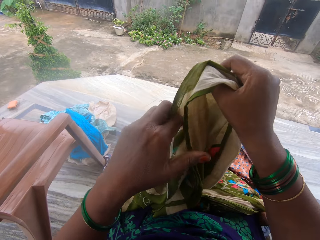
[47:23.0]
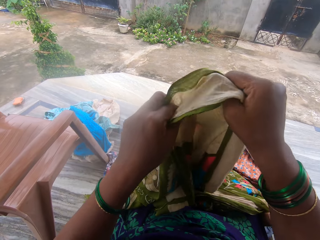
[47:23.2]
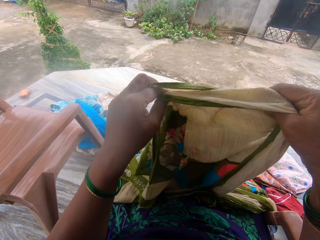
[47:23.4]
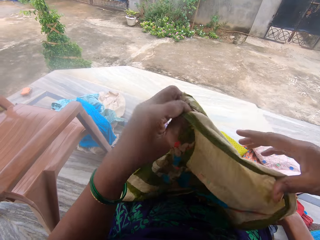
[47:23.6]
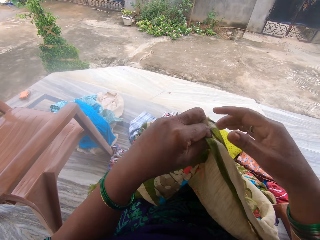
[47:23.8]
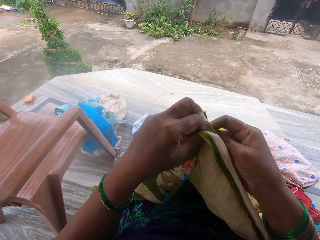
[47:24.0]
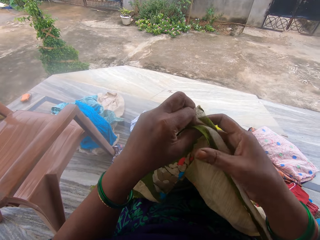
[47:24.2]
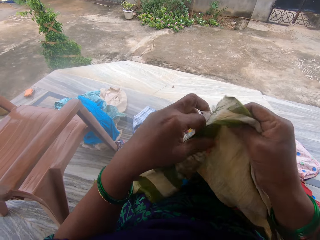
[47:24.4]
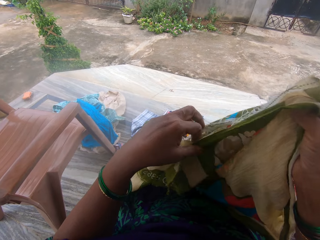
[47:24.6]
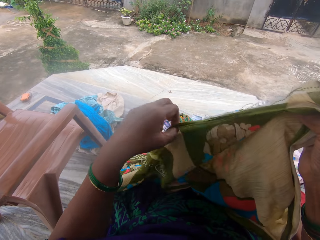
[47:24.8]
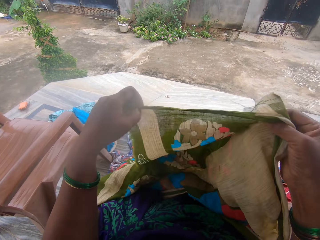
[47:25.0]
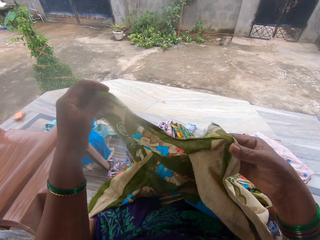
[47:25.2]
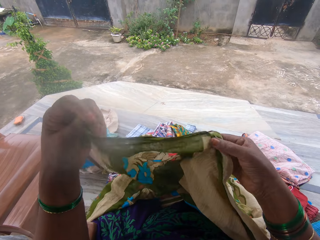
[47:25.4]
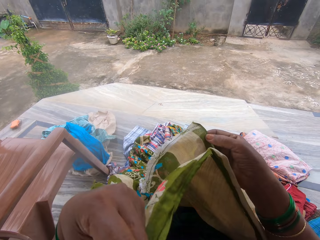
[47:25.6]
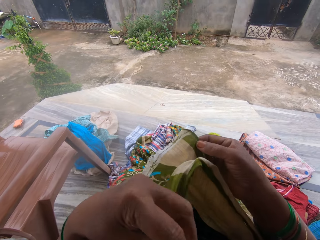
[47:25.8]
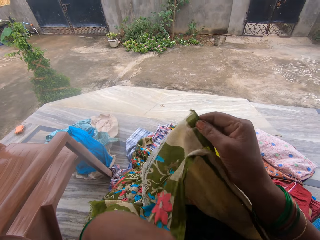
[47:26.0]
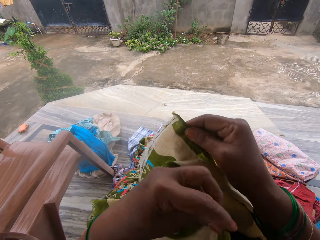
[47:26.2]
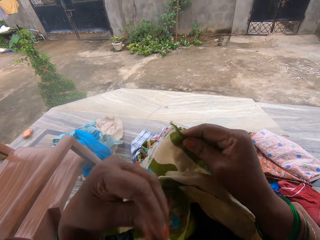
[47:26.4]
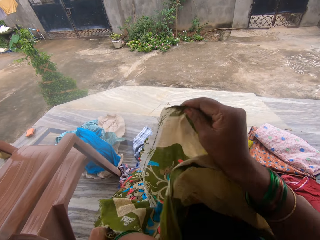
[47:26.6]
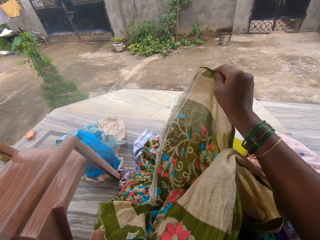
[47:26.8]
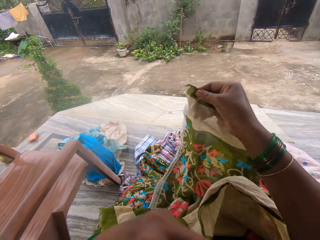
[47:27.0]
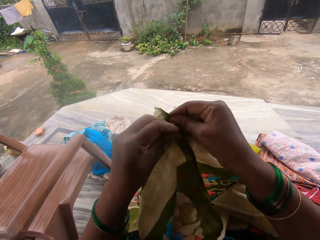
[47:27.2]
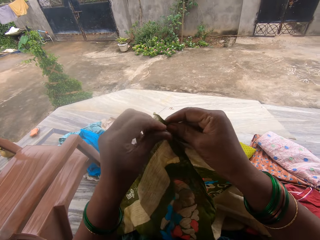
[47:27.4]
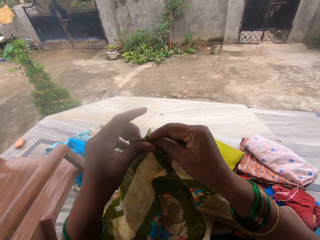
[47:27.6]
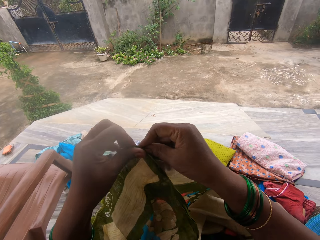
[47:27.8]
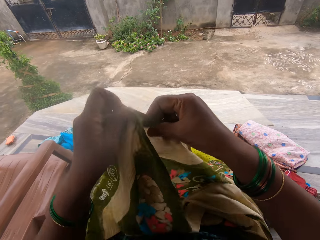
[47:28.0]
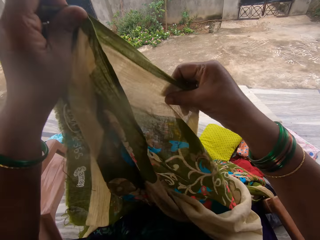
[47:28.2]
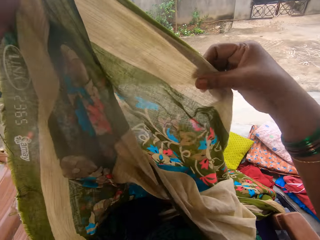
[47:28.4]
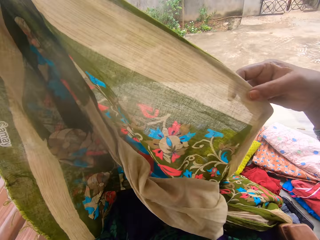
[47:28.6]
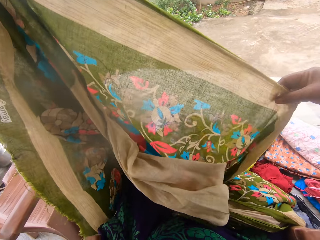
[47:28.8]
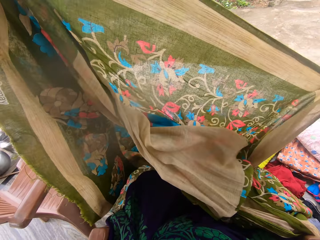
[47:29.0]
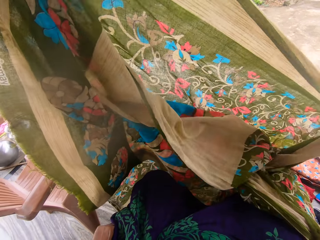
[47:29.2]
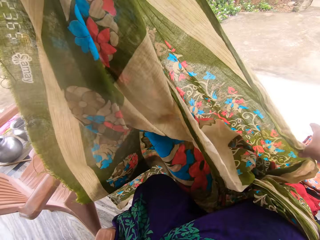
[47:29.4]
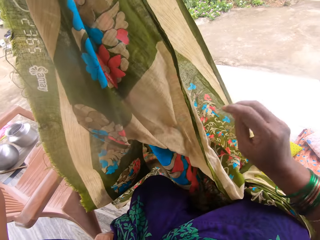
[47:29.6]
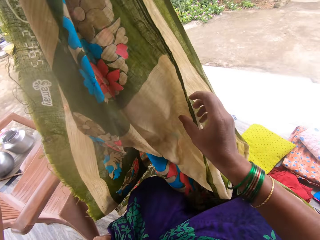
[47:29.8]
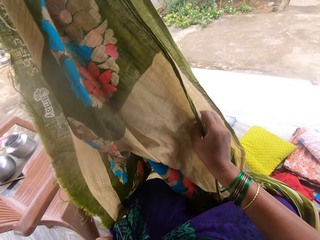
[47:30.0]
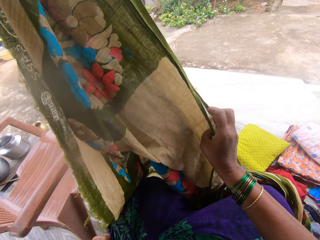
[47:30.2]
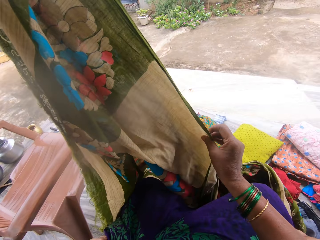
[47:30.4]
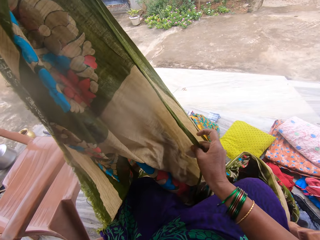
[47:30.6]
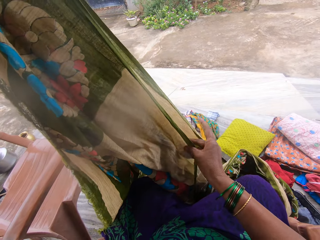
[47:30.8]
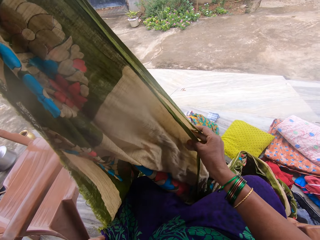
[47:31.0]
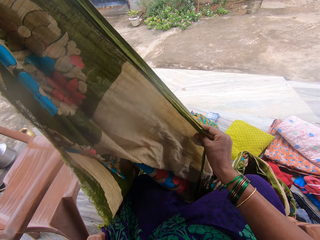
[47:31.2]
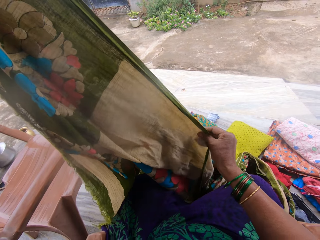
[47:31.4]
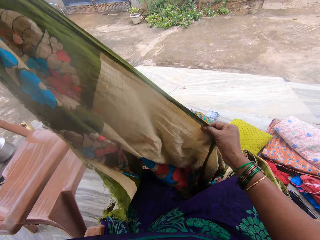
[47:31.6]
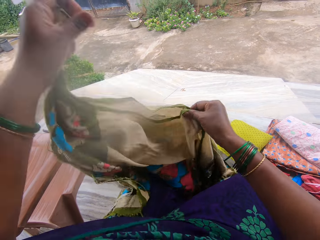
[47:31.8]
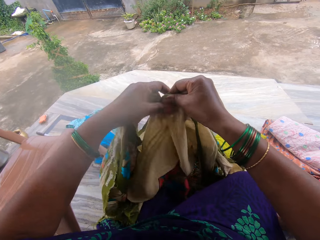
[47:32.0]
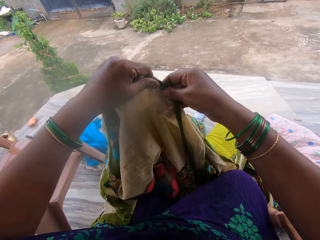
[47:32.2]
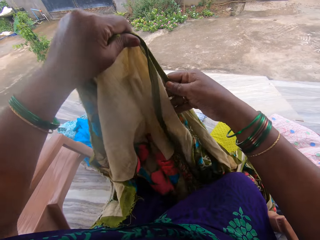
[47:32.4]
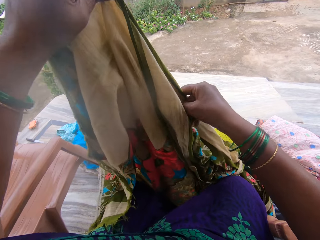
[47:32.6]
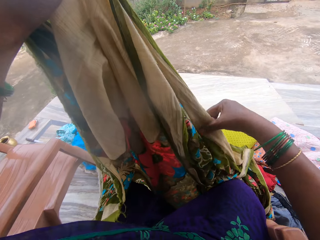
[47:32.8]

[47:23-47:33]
The camera wearer straightens the seventh cloth with his hands.

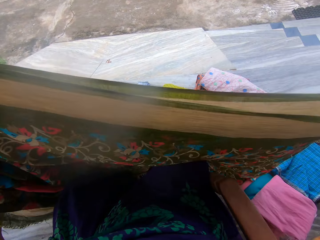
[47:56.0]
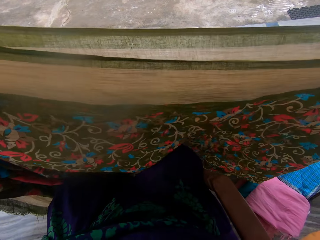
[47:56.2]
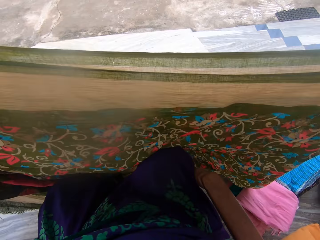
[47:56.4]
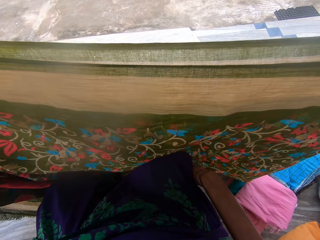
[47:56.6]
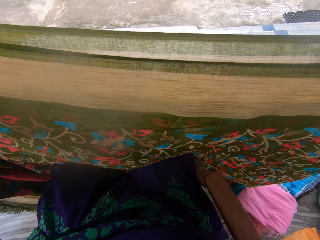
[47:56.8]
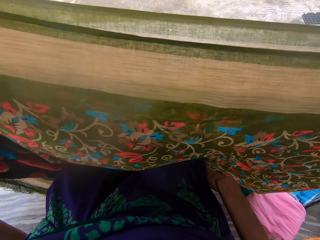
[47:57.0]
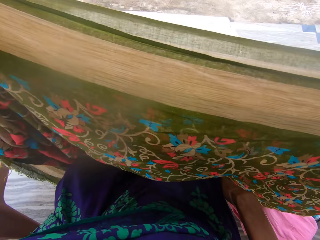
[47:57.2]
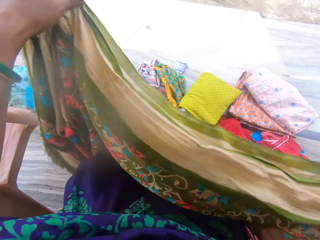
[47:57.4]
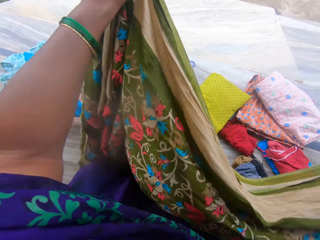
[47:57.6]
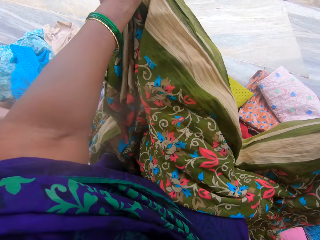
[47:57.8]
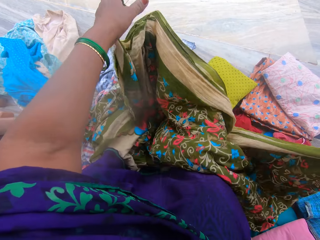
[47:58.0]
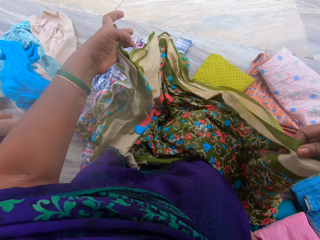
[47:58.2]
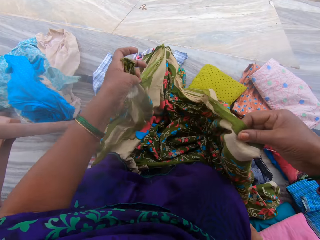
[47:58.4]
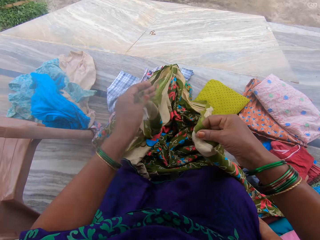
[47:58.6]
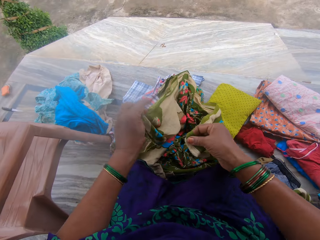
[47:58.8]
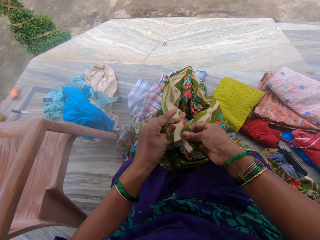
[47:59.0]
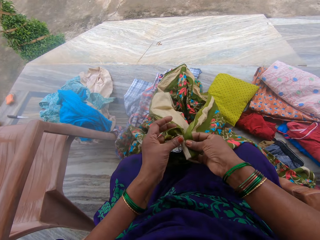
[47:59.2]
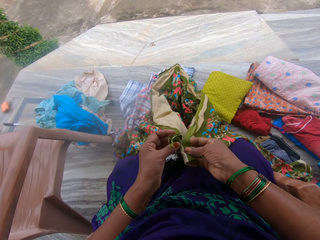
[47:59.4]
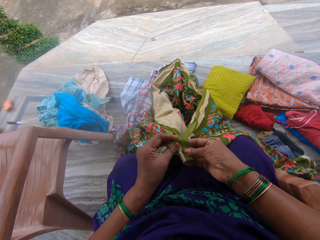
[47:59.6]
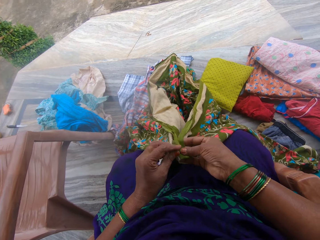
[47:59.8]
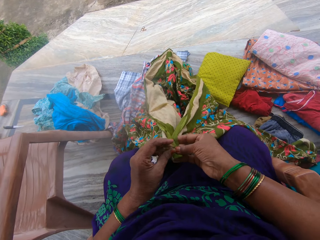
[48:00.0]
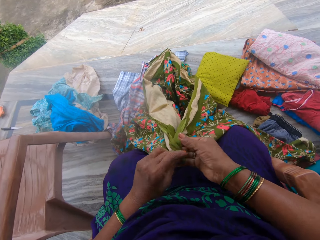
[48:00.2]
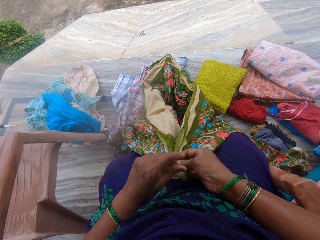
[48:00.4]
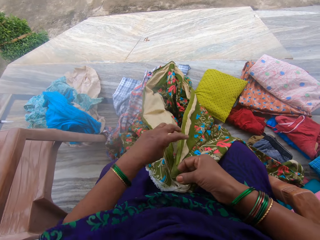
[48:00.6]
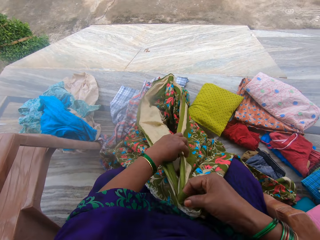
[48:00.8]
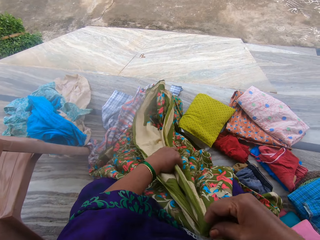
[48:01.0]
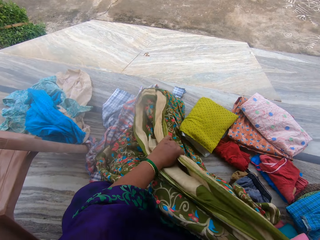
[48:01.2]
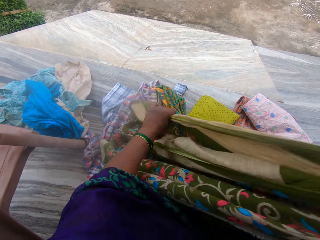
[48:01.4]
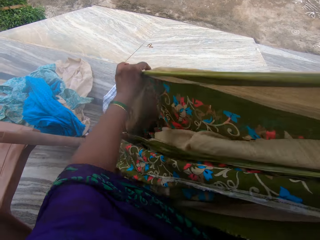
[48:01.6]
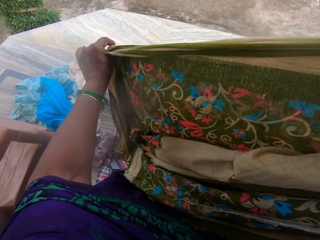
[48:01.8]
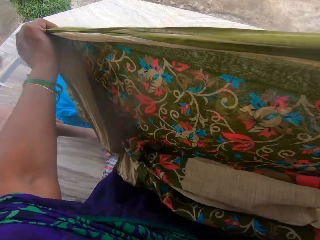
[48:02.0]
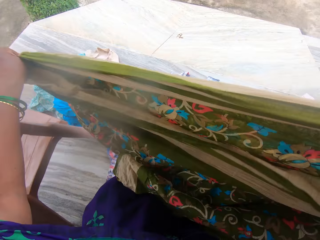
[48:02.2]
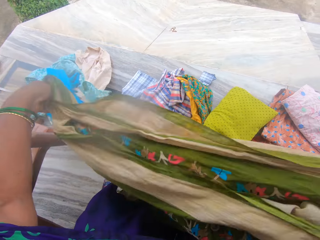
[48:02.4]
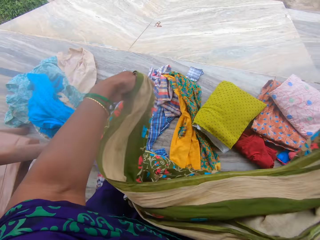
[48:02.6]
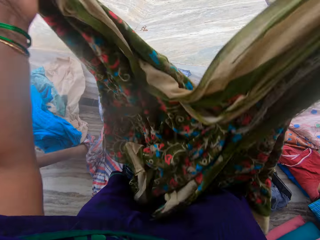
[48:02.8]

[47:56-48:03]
The camera wearer folds the seventh cloth with her hands.

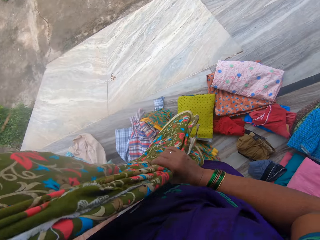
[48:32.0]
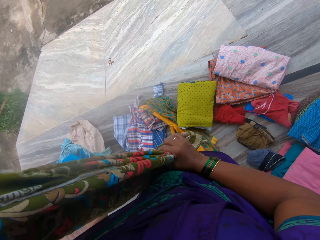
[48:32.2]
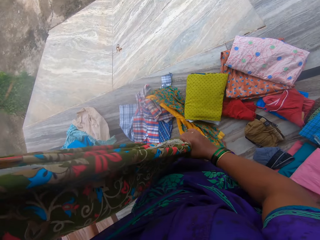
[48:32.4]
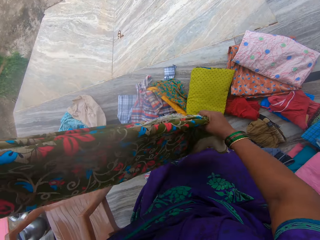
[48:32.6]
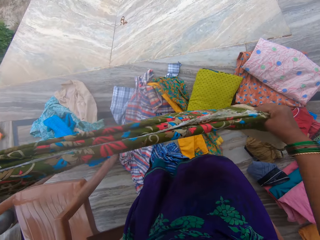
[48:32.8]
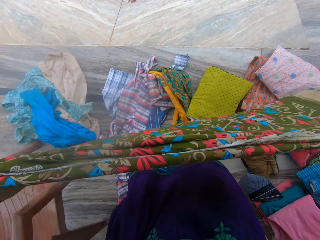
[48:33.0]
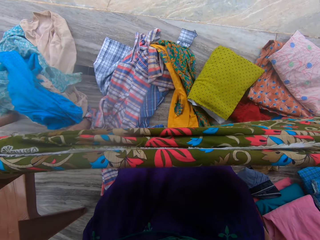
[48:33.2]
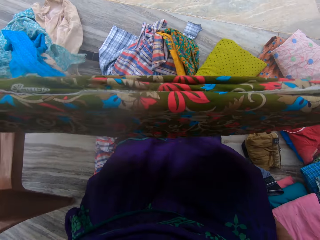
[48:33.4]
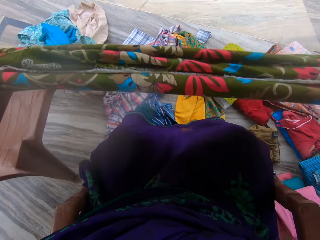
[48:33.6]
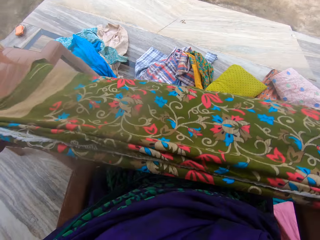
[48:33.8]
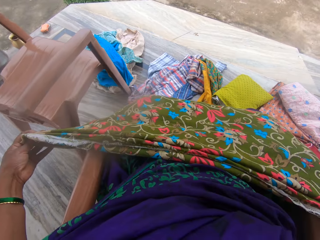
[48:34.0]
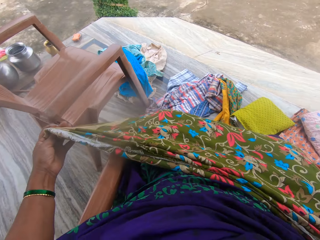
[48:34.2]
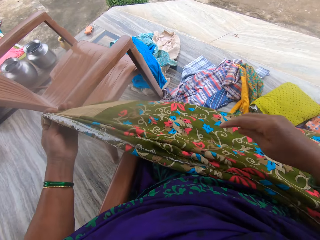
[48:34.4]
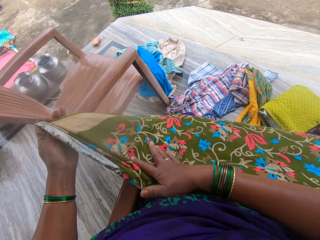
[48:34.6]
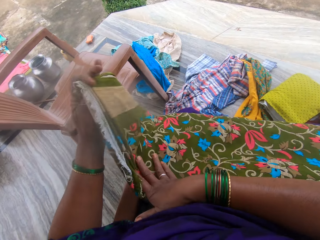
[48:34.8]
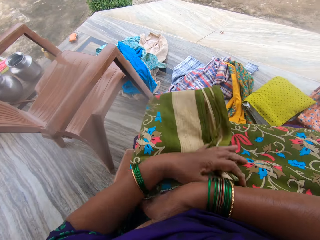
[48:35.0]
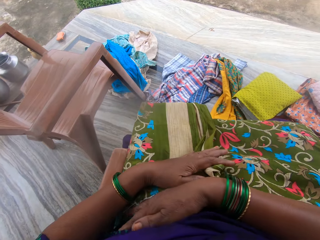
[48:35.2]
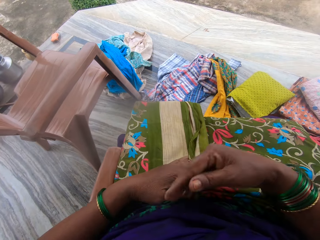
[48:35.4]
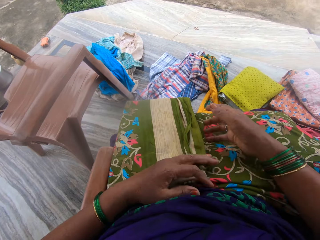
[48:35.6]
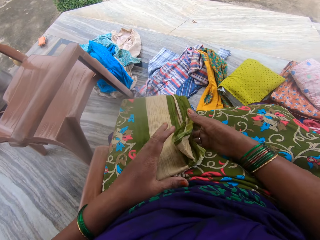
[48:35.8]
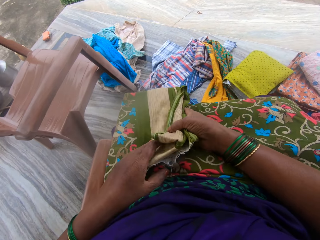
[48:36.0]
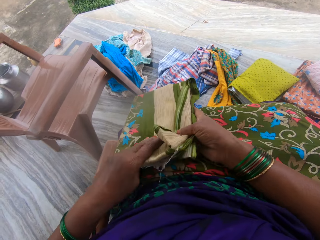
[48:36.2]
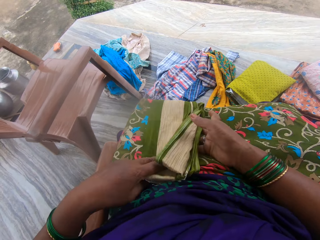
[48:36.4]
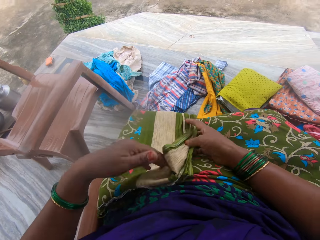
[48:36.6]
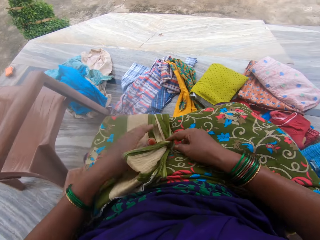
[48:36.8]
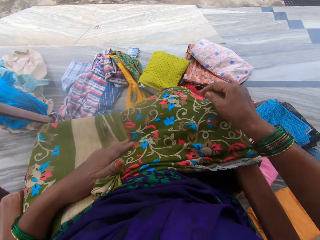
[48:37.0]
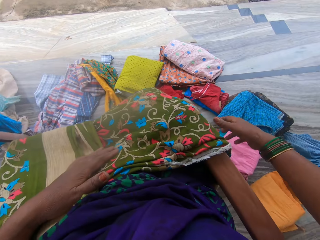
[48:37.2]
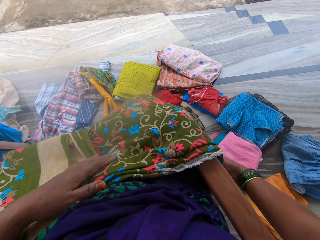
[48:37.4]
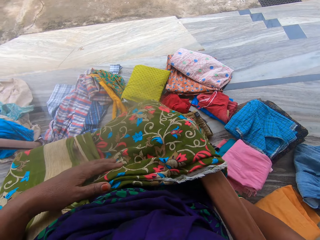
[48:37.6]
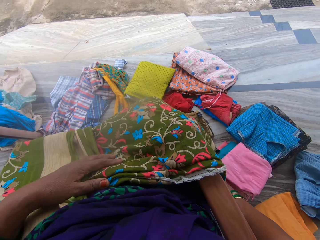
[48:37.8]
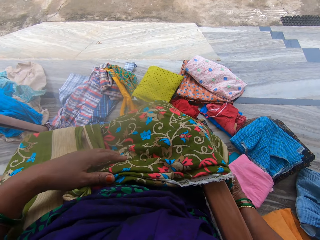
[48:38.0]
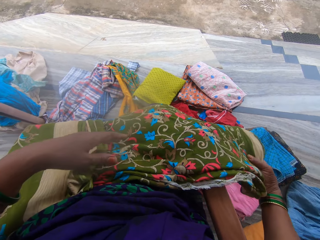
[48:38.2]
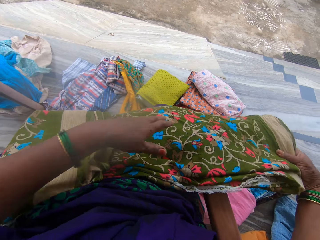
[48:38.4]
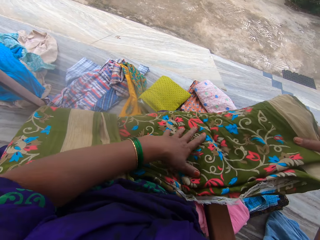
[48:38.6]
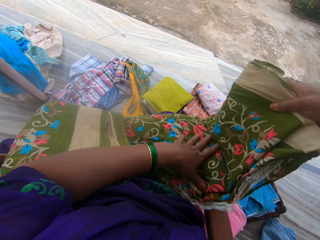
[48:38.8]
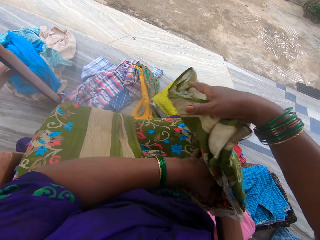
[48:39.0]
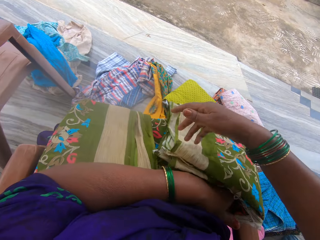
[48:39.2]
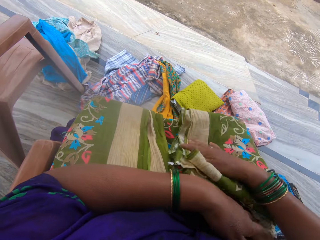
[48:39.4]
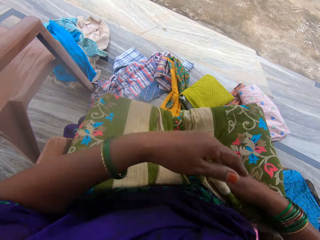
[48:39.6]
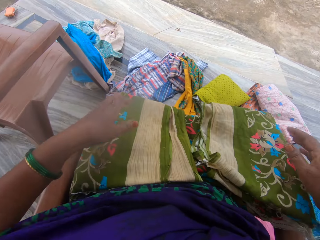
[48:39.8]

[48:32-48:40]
The camera wearer puts the seventh cloth on her thighs with her hands. She folds the seventh cloth with her hands.
